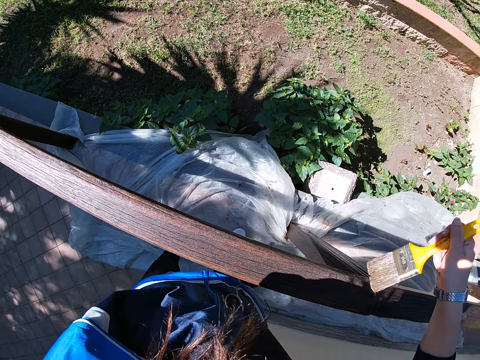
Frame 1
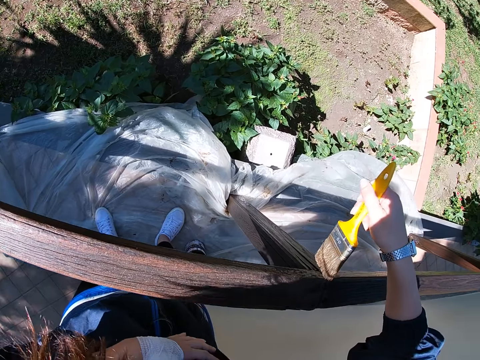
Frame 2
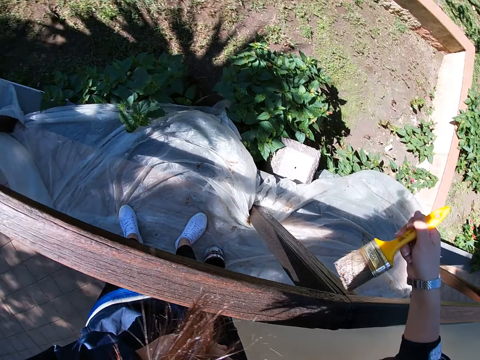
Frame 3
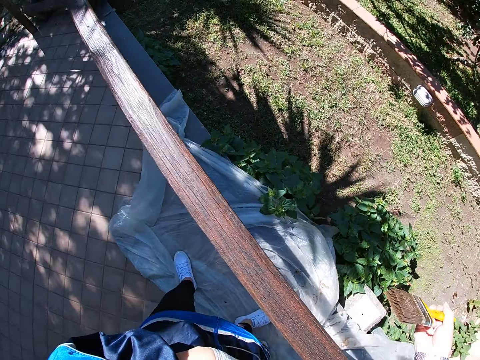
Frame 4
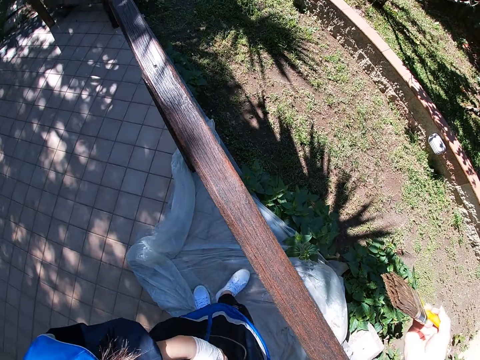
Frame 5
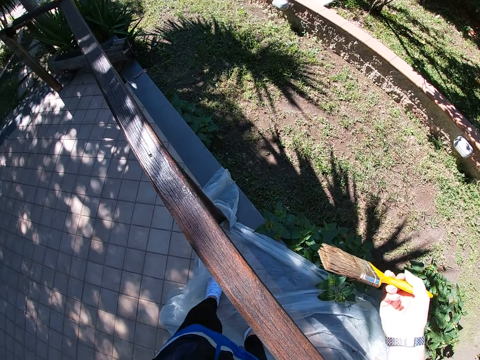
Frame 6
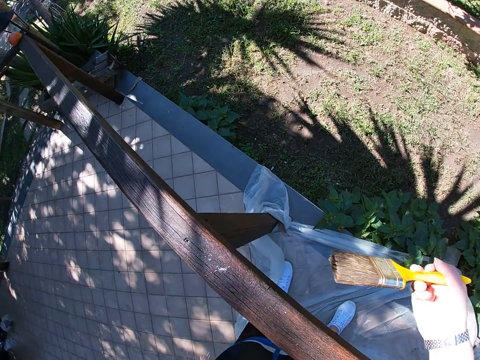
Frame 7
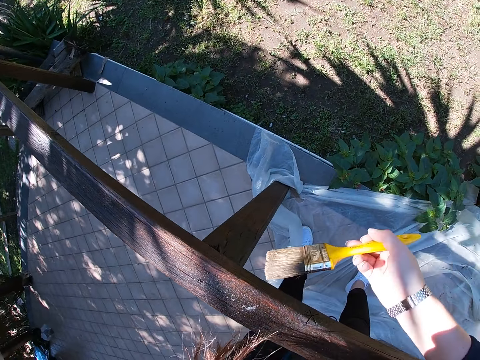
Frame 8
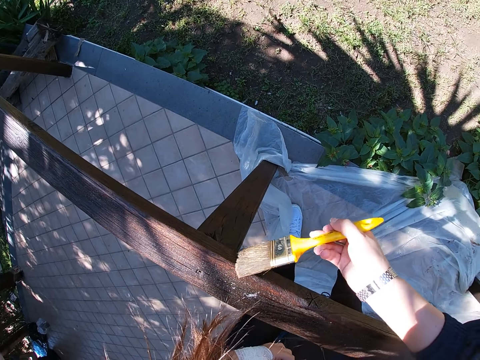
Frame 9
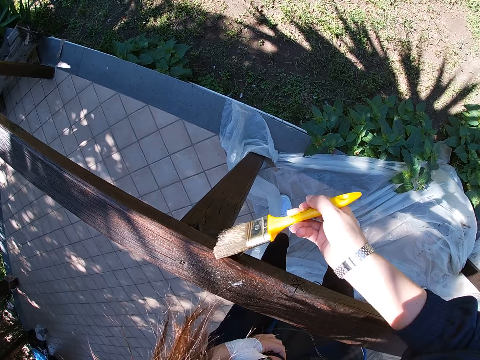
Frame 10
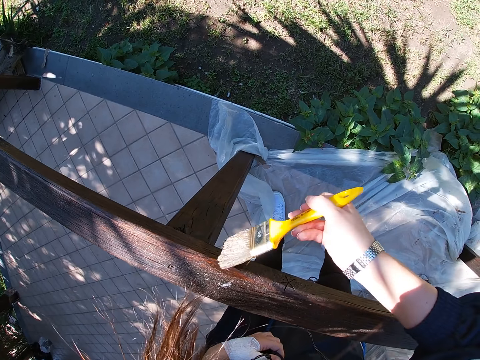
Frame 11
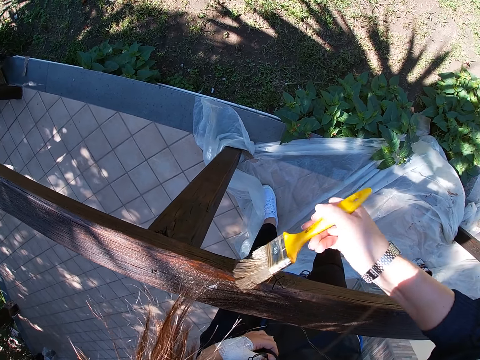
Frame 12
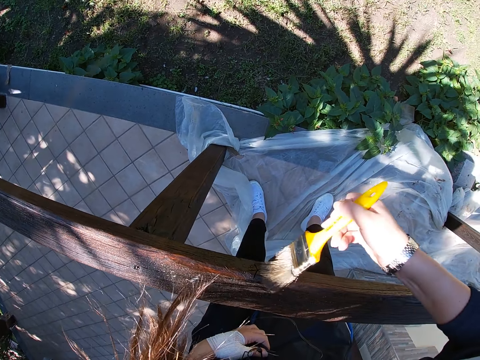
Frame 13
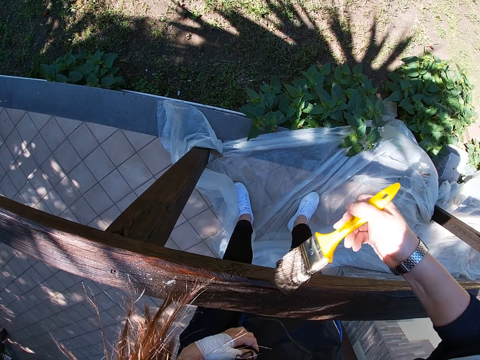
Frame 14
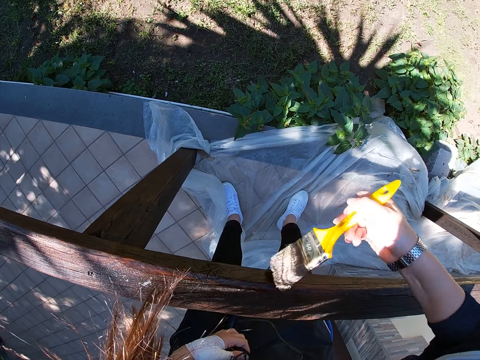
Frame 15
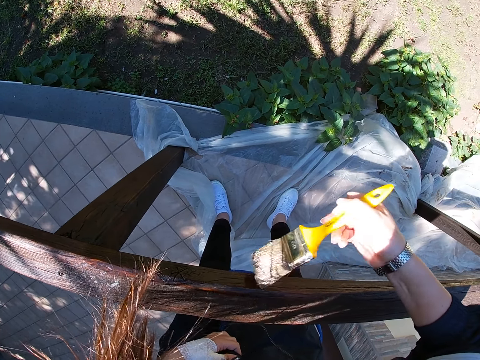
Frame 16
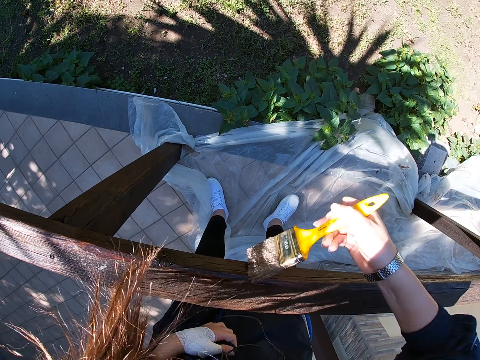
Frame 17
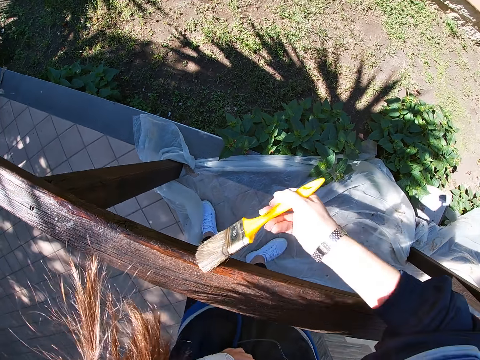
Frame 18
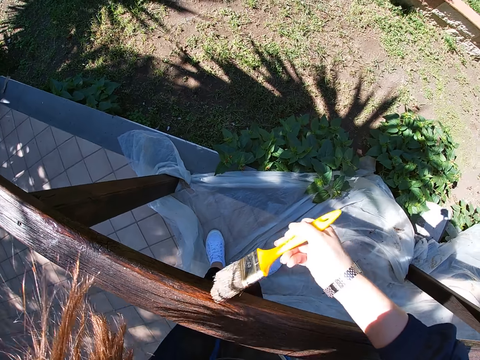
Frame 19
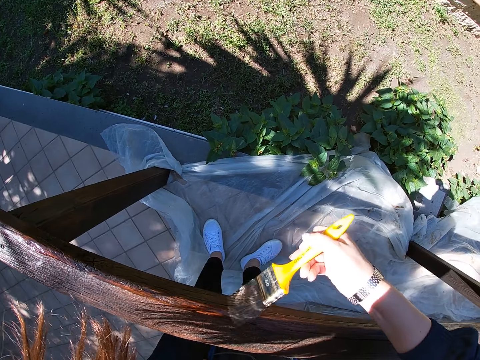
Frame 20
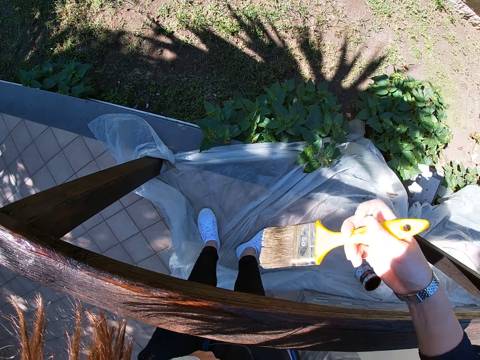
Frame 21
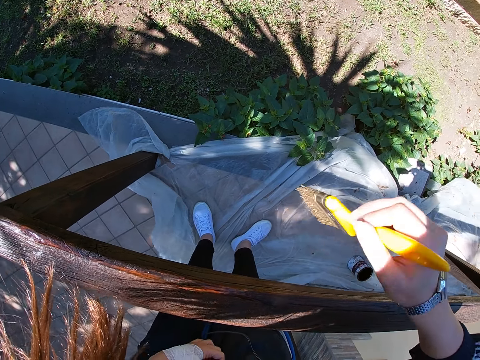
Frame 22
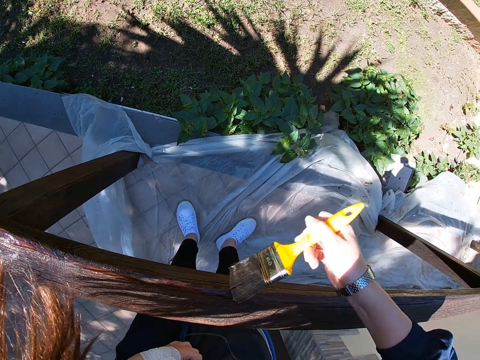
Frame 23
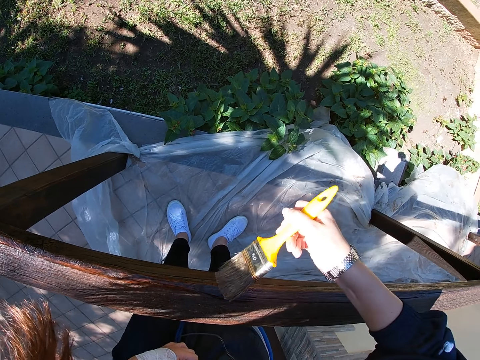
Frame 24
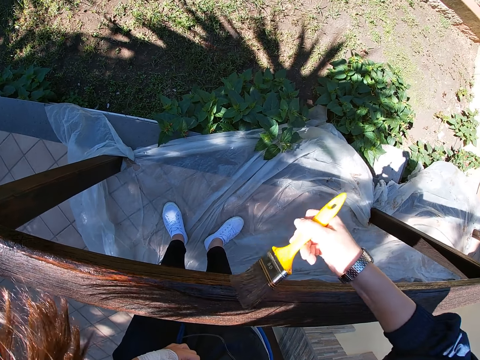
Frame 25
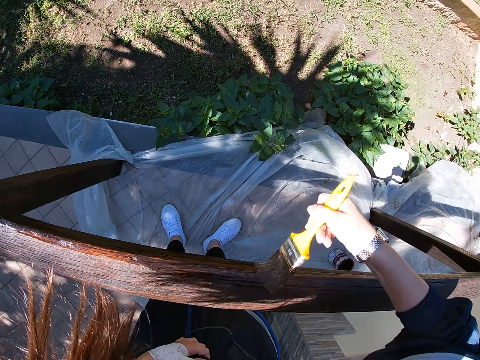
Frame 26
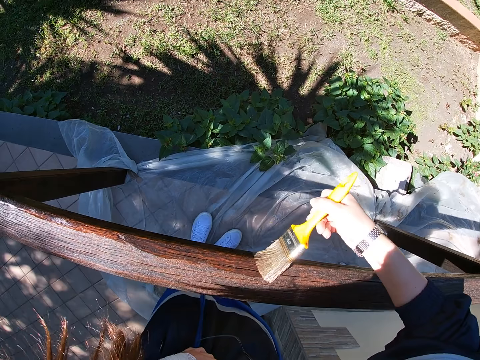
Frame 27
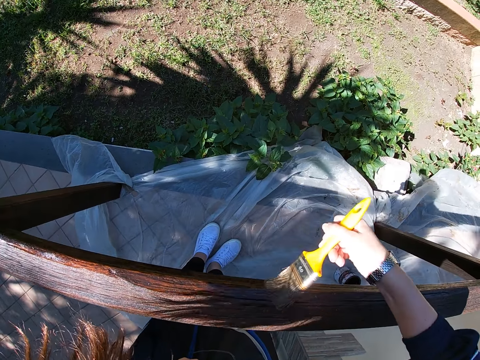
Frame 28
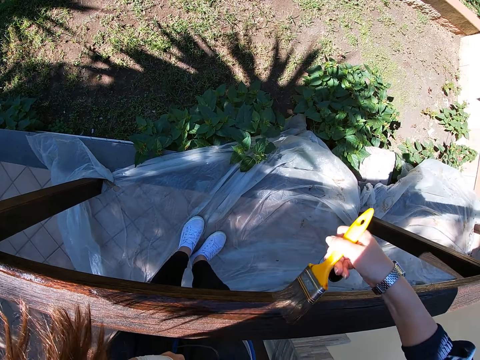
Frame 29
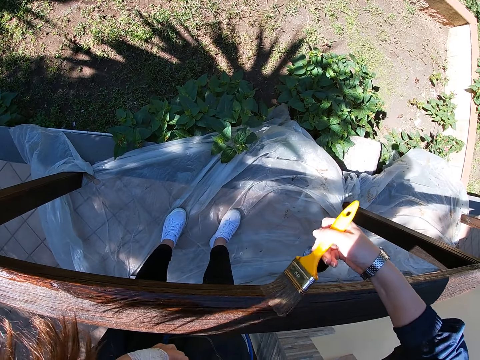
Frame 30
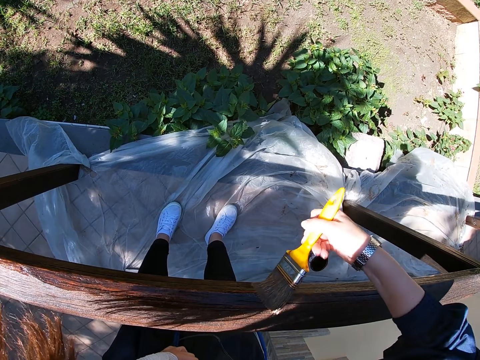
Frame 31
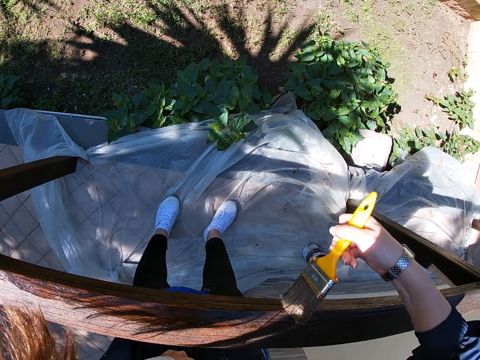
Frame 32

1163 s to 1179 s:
The camera wearer paints the front yard fence with a paint brush. They flip the paint brush. They paint the front yard fence with the paint brush.

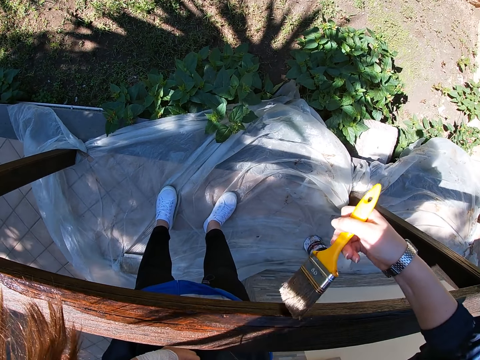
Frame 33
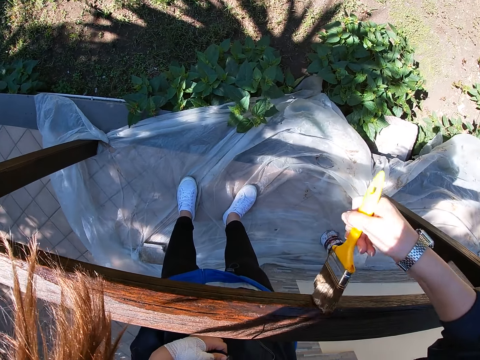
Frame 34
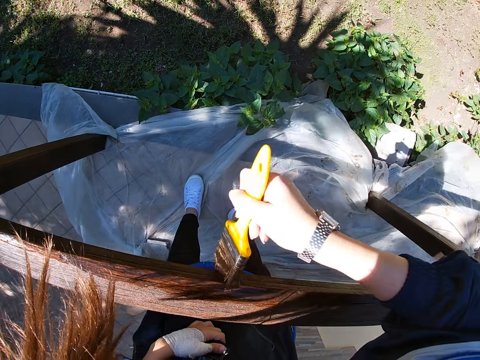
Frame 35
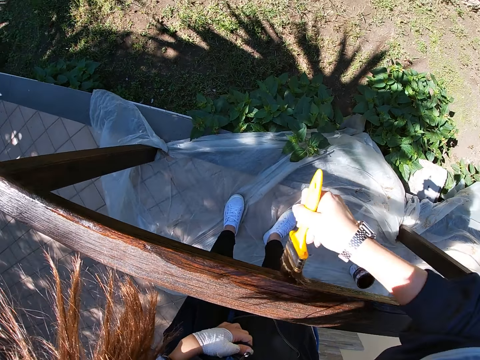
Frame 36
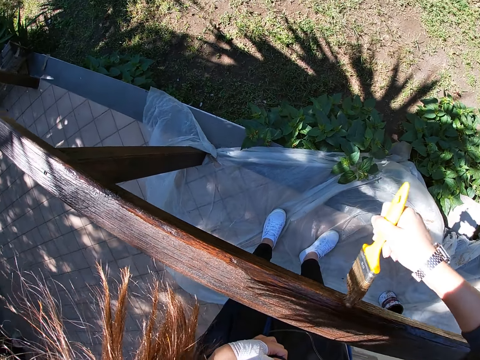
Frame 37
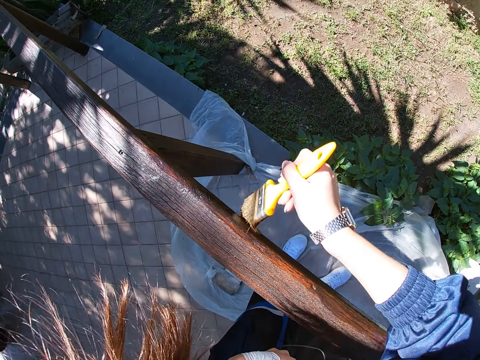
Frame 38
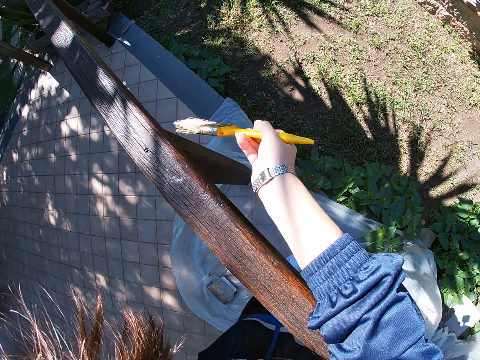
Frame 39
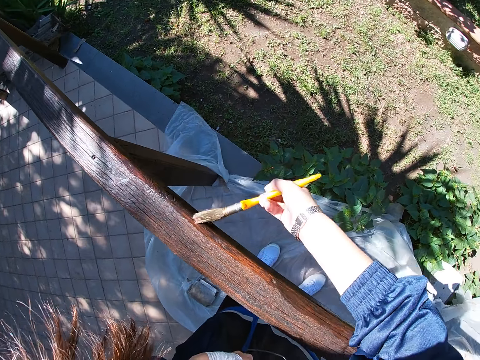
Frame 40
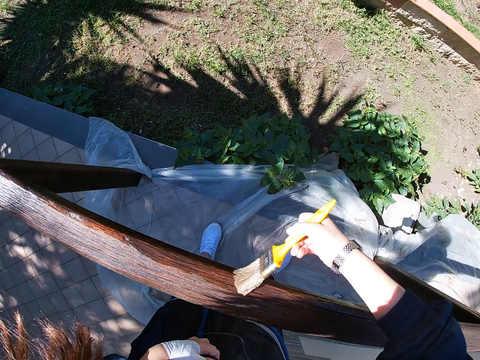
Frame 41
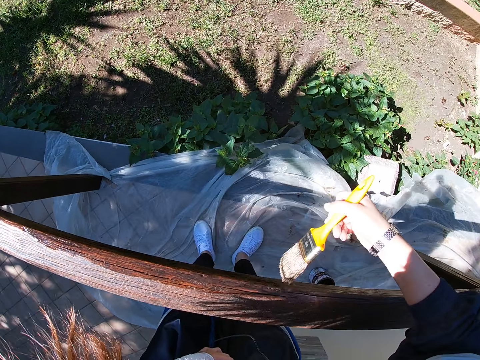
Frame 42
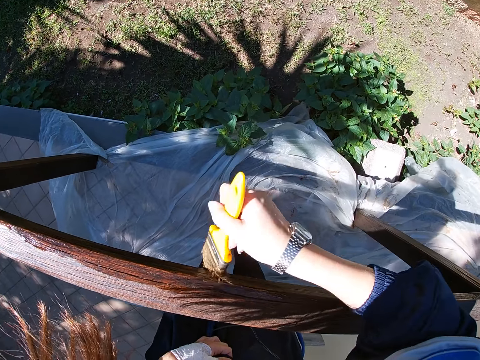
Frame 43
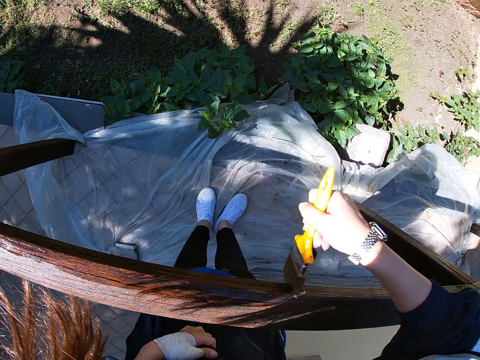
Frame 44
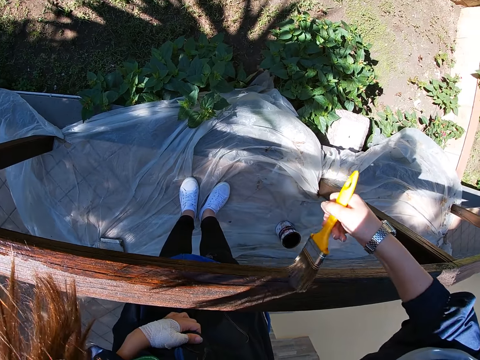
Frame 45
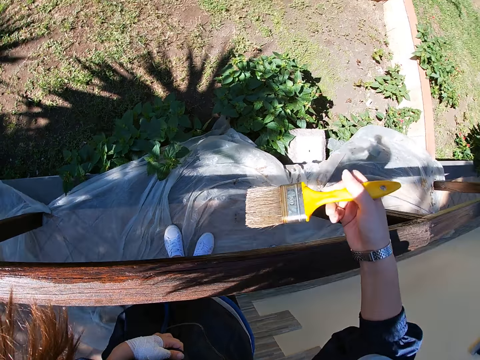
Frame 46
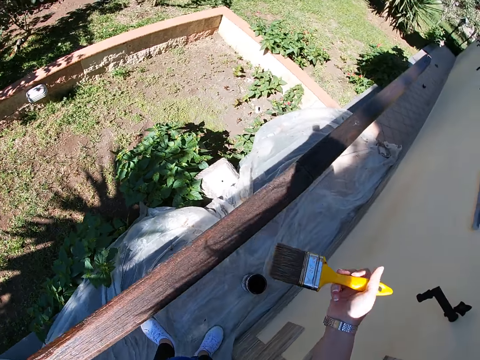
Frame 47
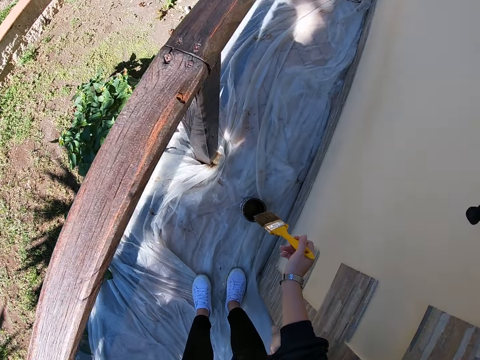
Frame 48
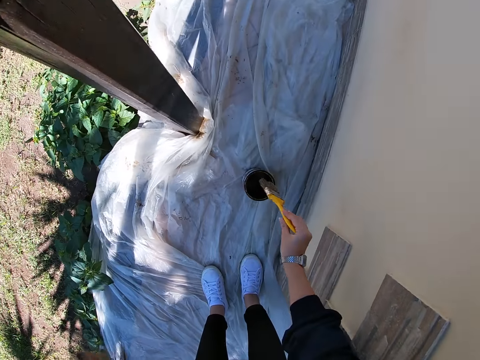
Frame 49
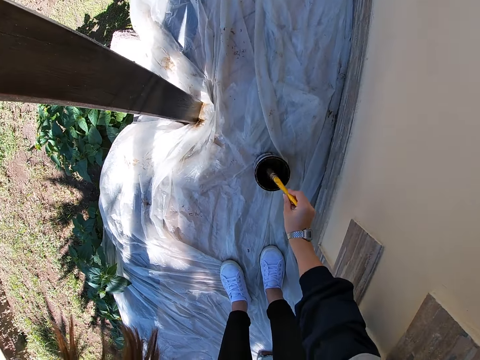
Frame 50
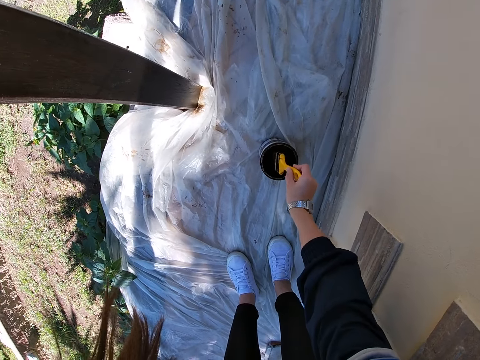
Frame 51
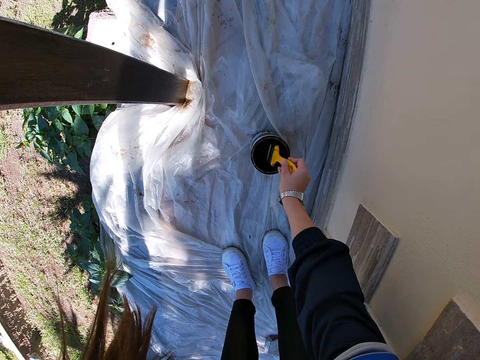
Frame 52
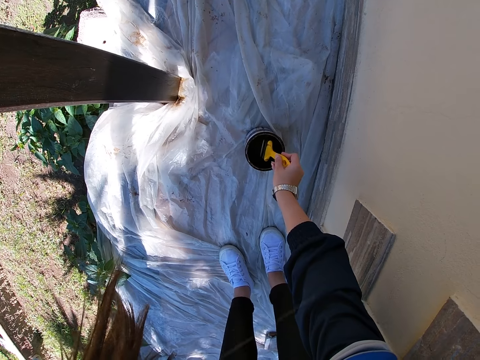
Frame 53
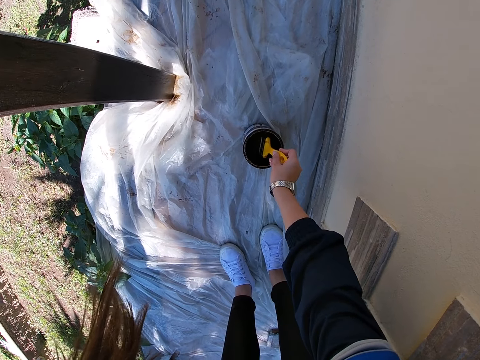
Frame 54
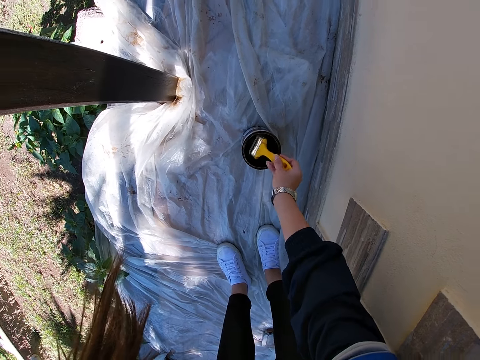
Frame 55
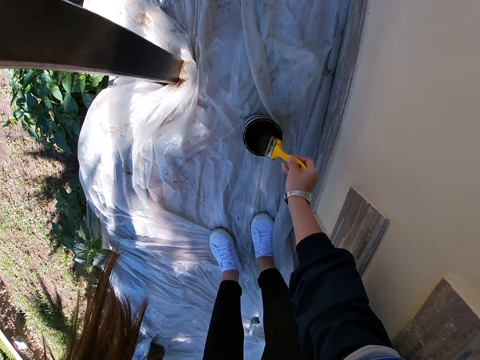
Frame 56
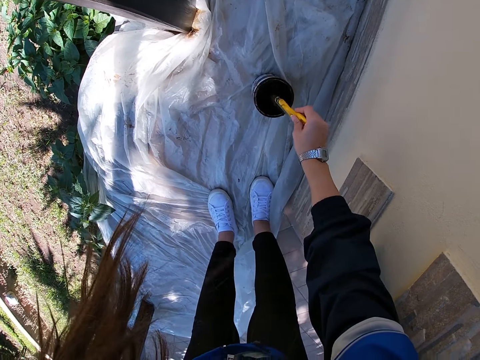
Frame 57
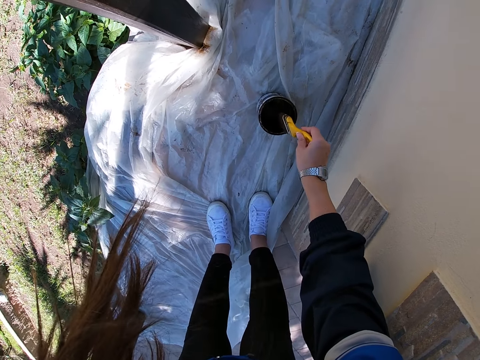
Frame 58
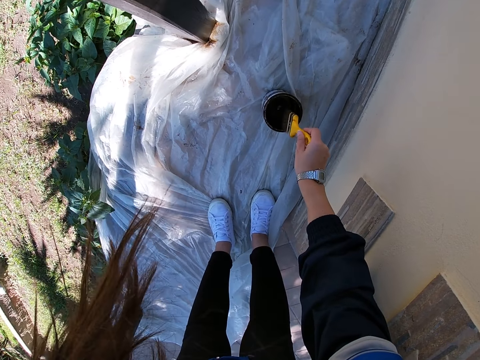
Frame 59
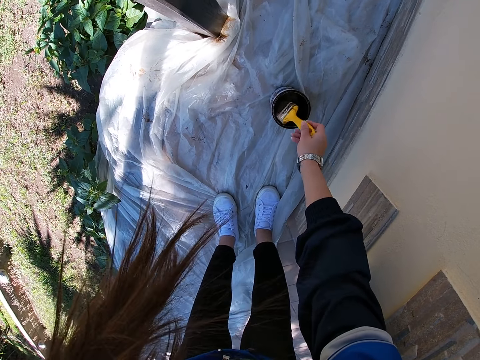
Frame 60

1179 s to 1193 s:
The camera wearer bends down. They dip the paint brush into the paint in the tin. They adjust the paint on the paint brush.
